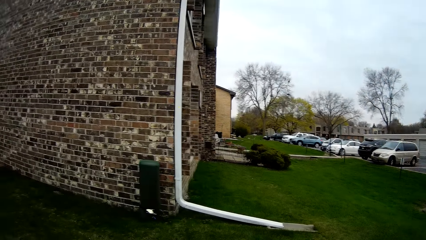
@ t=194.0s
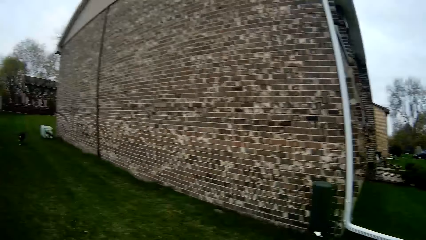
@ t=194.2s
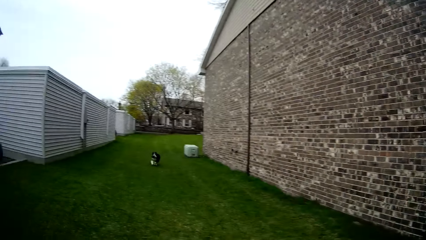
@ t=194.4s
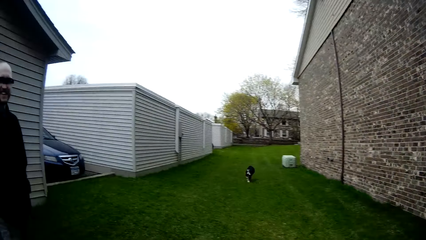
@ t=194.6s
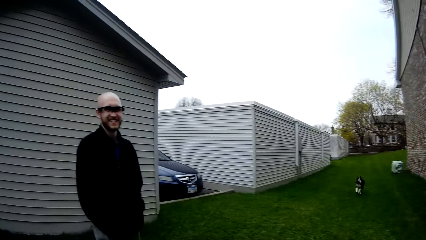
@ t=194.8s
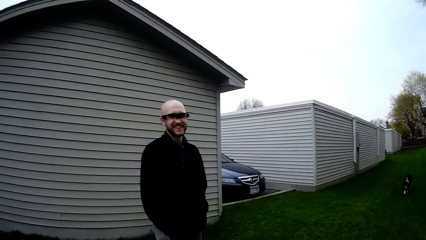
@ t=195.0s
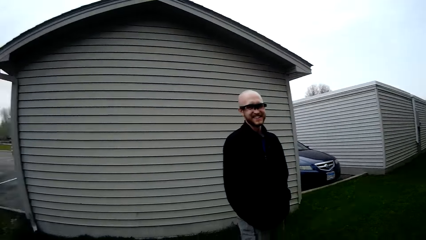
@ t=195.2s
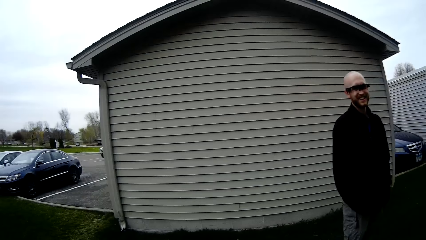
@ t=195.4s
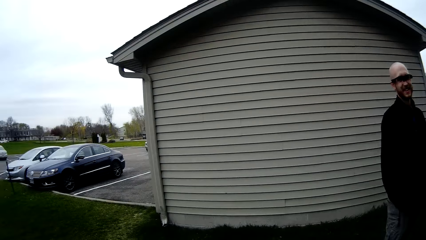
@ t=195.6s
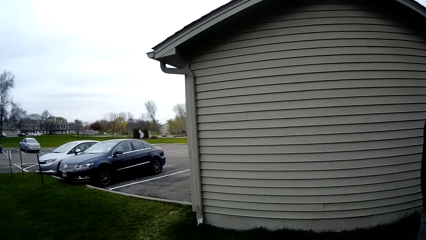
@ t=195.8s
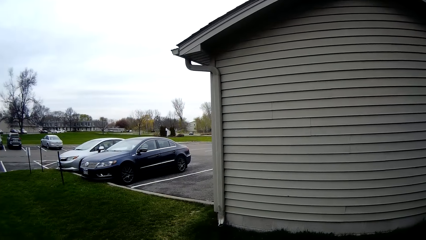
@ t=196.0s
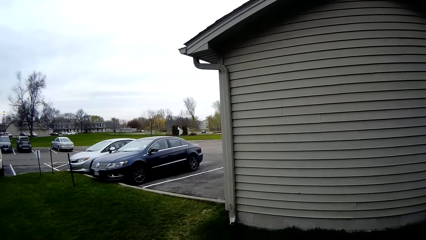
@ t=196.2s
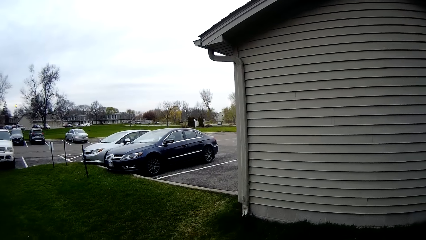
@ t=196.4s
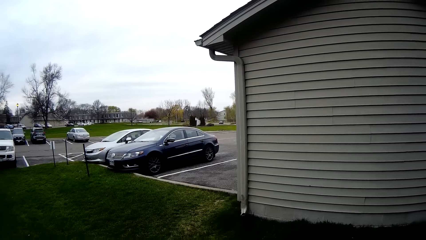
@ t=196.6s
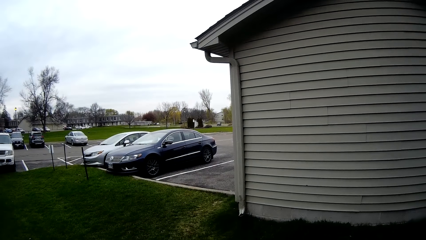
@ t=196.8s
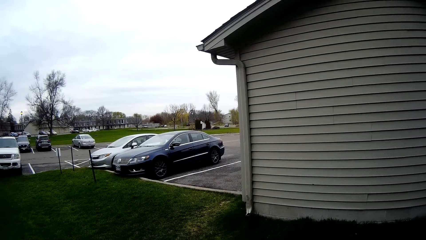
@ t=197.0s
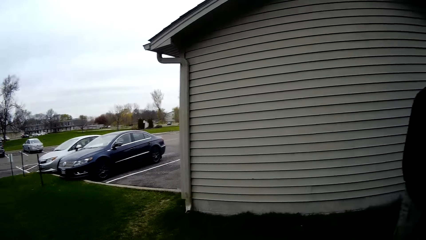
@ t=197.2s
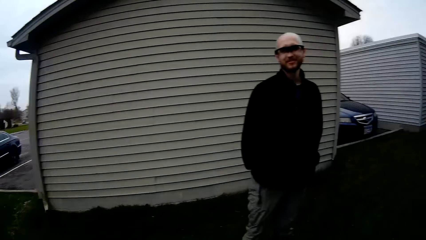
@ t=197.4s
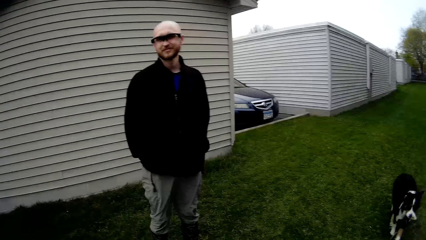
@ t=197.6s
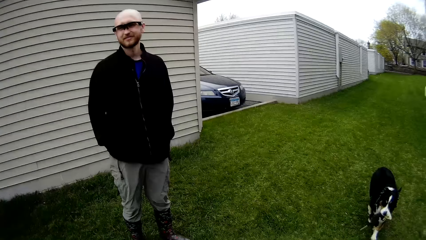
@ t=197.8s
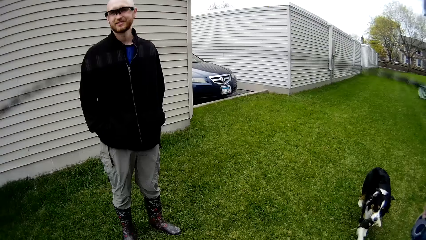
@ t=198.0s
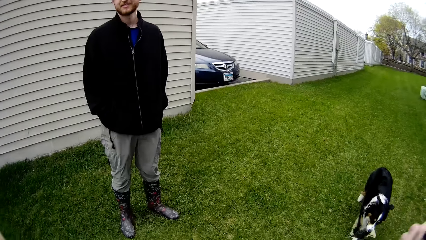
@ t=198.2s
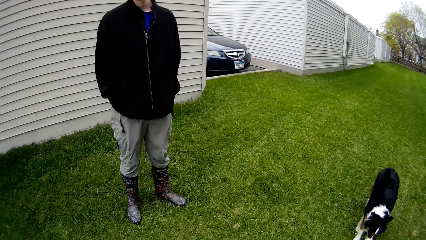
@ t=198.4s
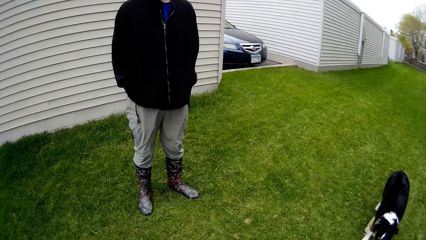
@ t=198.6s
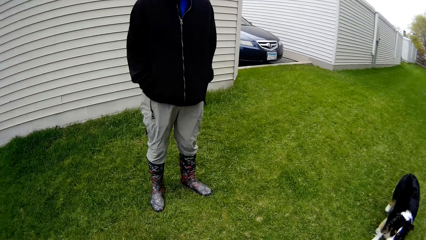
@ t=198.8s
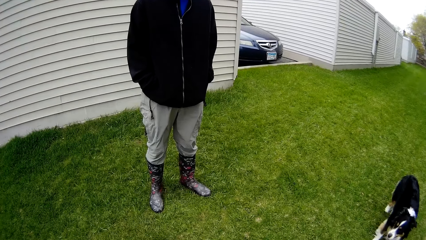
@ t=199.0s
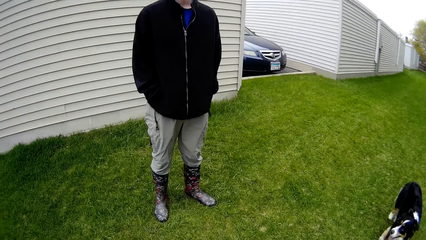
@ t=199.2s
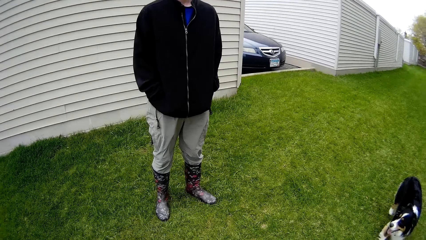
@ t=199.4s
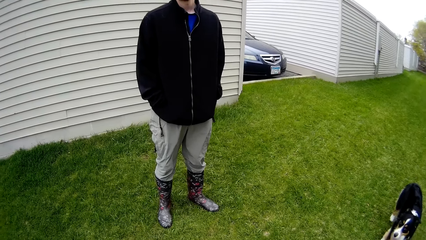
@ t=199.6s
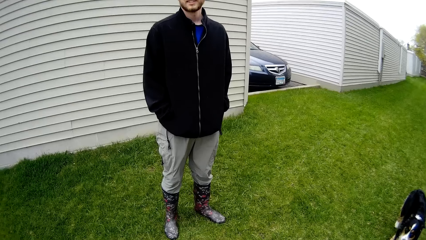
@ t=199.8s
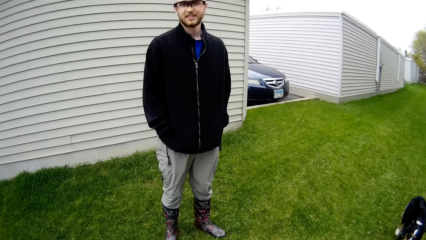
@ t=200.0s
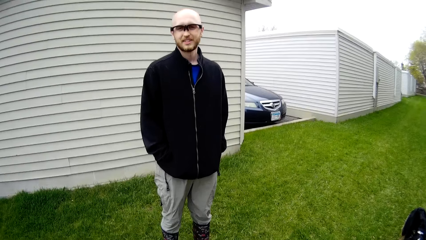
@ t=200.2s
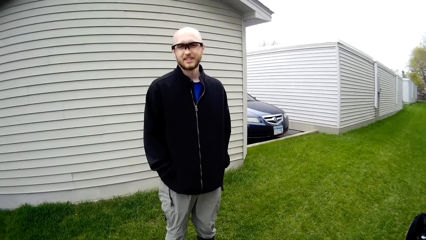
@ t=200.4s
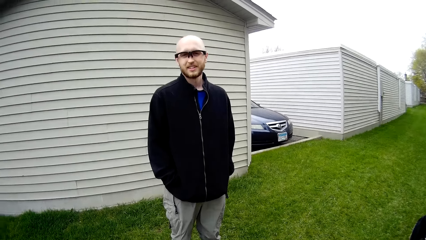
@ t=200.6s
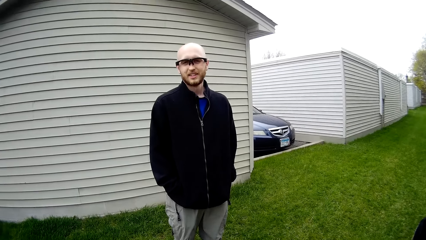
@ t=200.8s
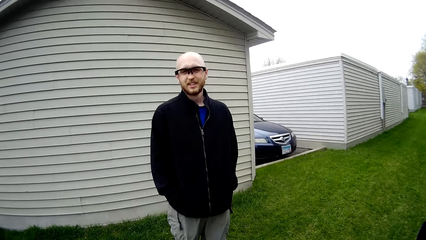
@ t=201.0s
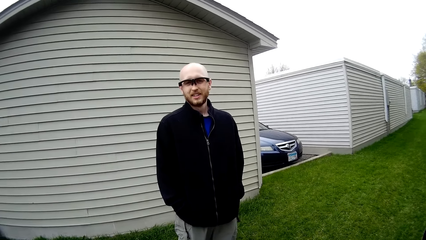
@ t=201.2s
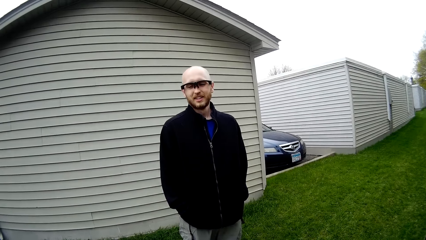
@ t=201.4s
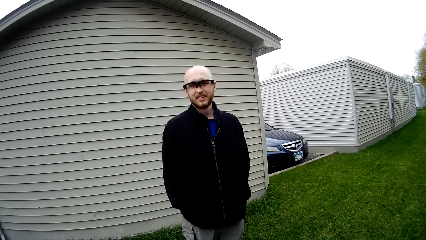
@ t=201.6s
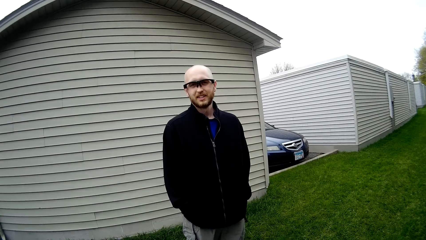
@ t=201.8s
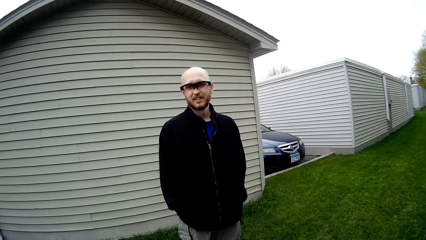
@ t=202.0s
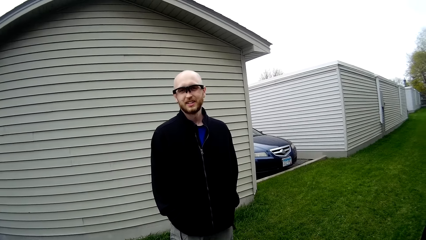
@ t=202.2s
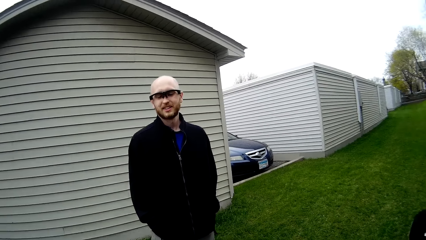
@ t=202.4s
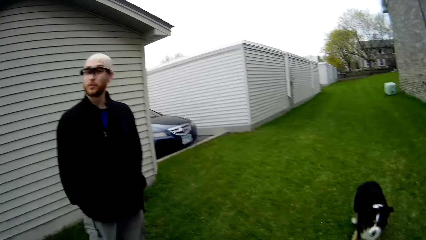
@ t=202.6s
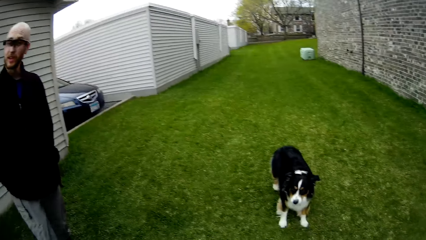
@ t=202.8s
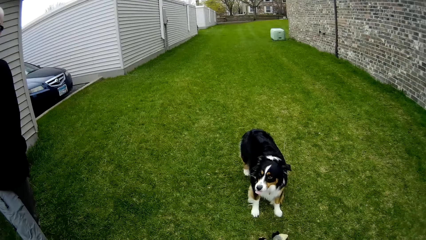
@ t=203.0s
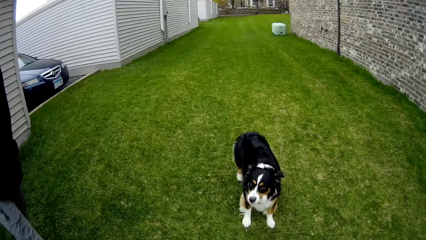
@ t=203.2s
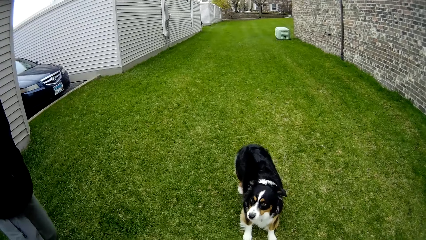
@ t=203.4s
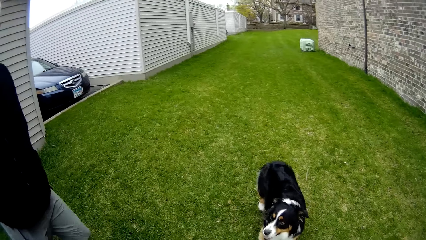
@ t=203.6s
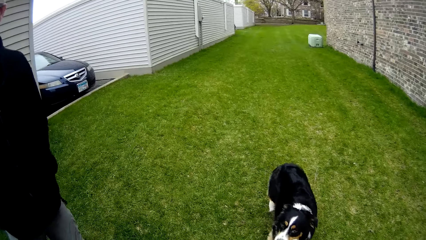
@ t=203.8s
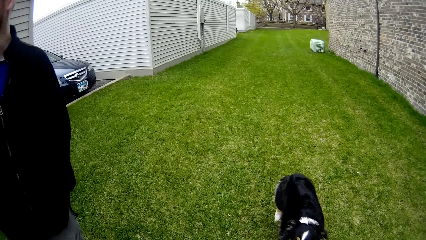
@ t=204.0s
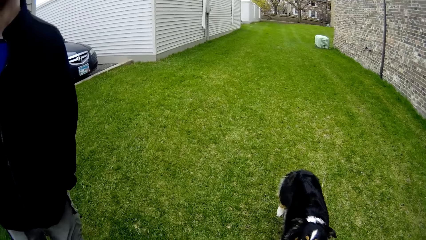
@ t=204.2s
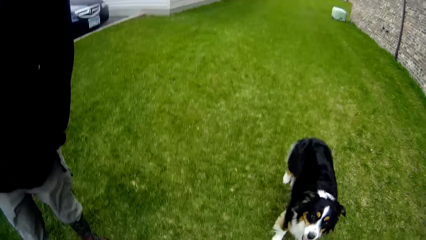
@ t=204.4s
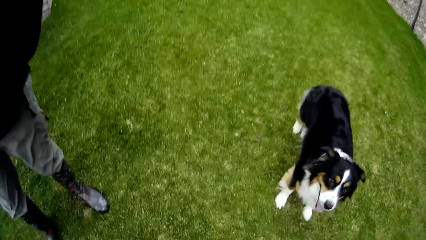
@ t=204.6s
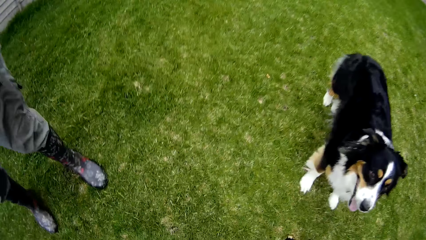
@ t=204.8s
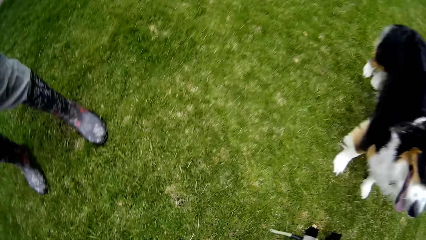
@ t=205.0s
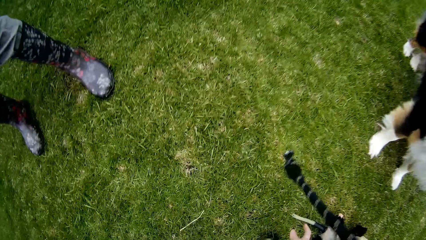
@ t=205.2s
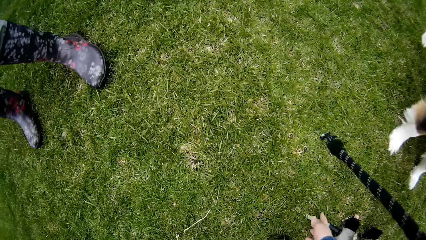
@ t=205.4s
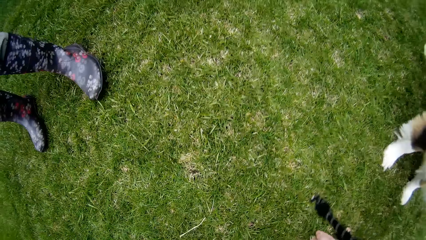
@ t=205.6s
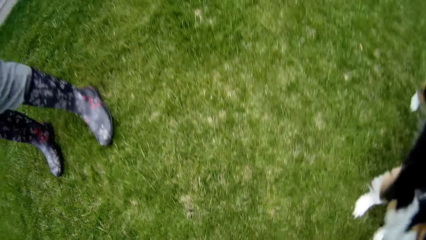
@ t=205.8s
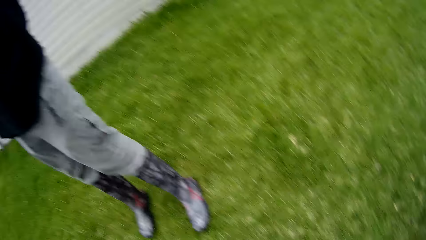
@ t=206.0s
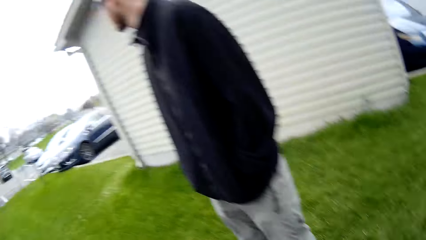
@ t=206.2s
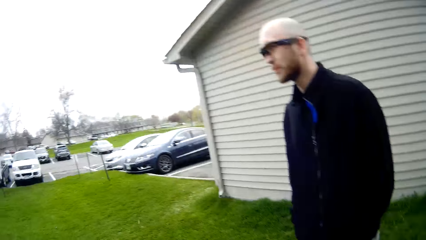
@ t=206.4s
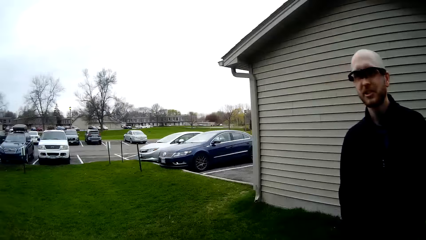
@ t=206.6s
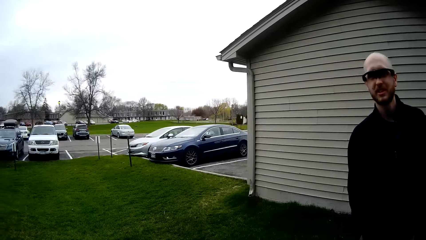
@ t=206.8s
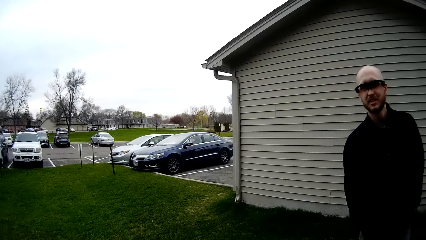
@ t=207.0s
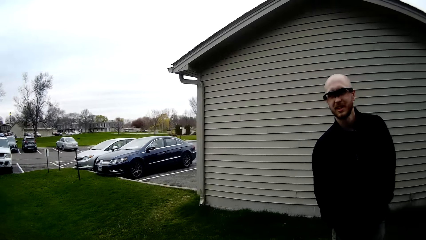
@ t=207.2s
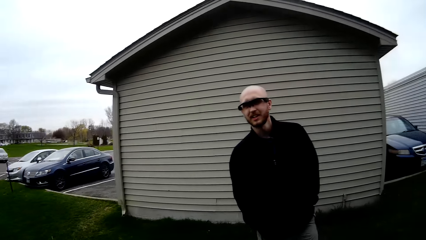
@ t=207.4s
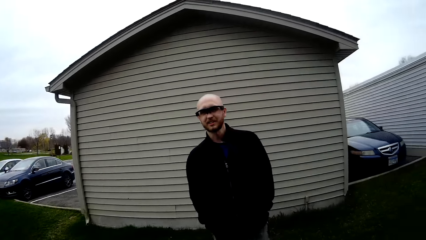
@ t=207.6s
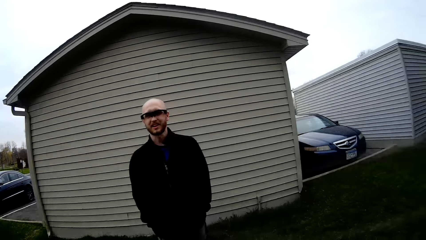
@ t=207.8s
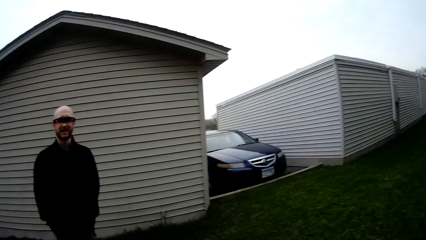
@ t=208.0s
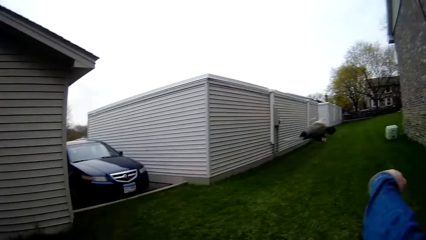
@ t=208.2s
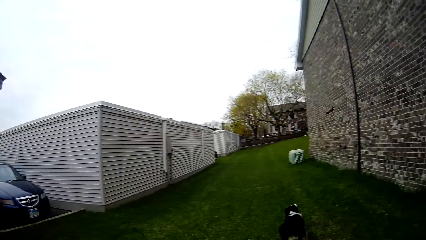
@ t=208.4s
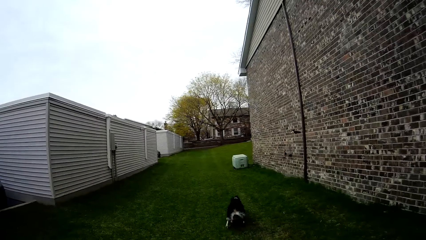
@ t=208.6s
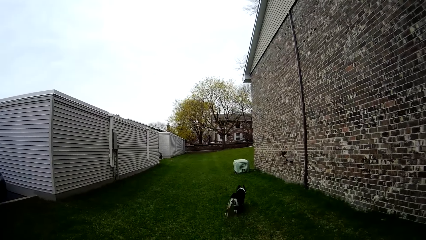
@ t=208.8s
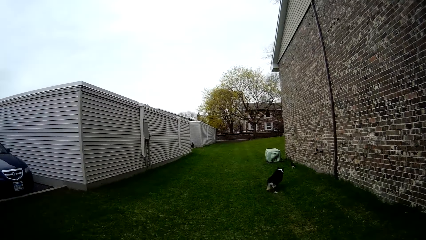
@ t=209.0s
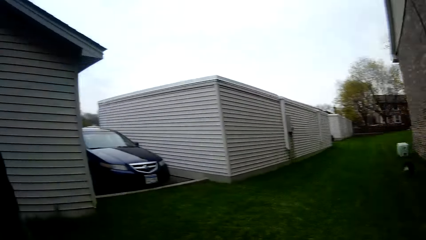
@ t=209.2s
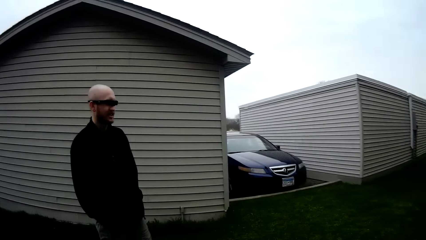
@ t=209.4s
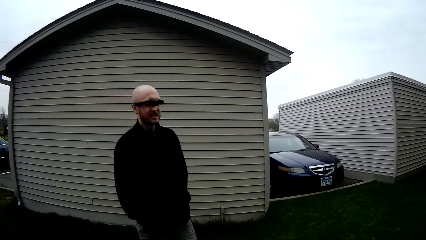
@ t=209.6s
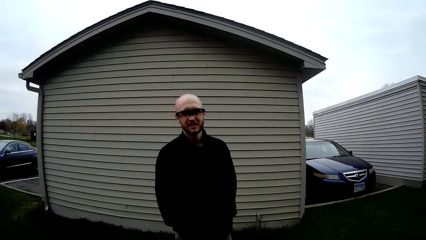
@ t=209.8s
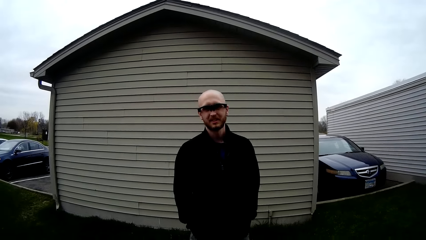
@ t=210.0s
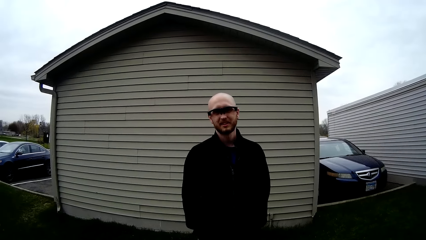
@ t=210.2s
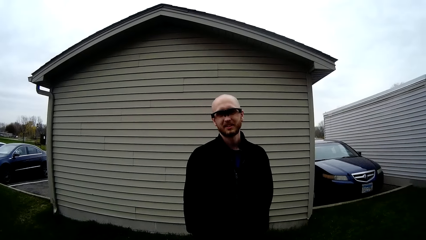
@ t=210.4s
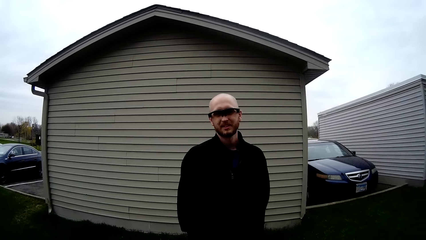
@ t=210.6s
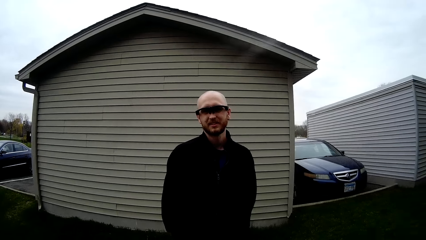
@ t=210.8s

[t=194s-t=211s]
The dog runs towards the man with the toy in its mouth. The camera wearer swings a skipping rope in her hands. She talks. The man talks. The camera wearer throws the toy in her right hand. The dog runs after the toy.
